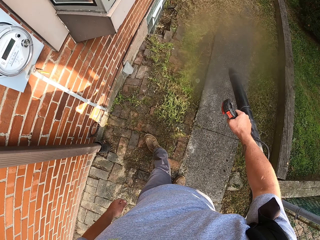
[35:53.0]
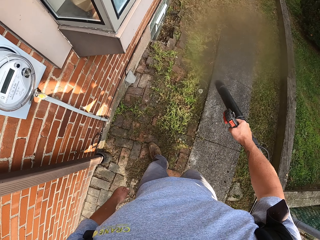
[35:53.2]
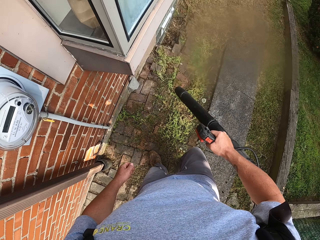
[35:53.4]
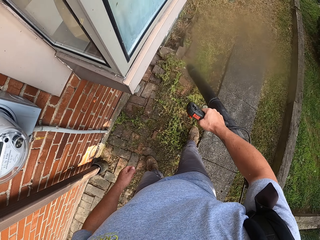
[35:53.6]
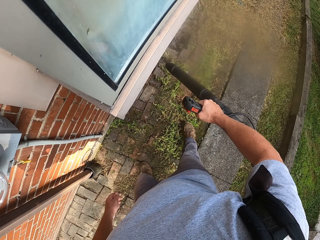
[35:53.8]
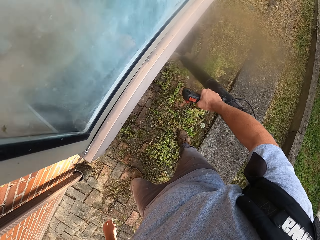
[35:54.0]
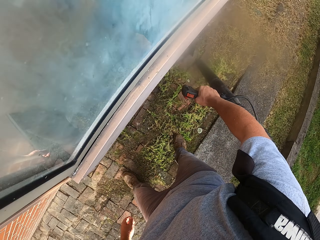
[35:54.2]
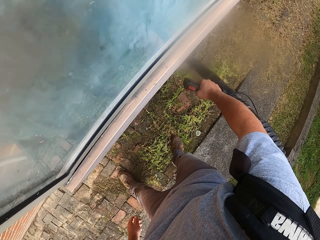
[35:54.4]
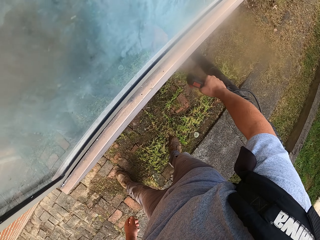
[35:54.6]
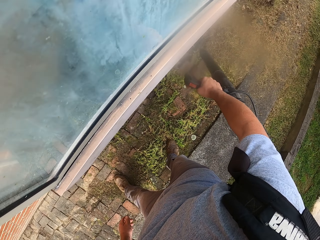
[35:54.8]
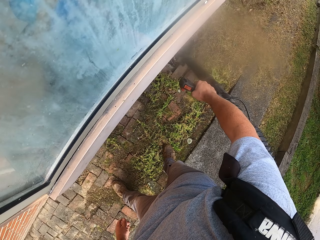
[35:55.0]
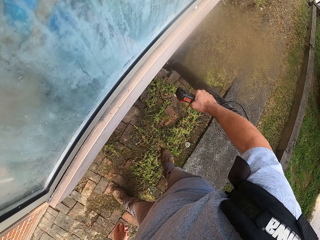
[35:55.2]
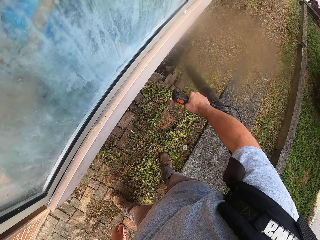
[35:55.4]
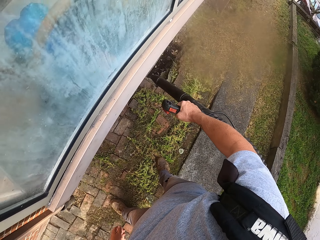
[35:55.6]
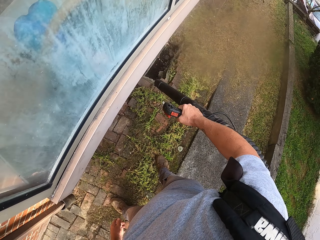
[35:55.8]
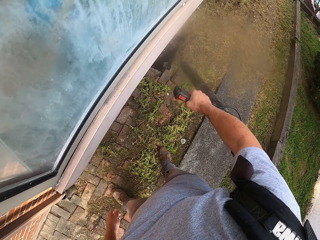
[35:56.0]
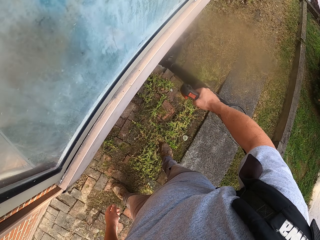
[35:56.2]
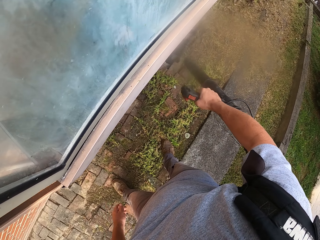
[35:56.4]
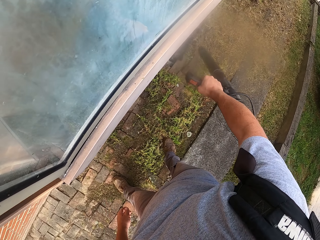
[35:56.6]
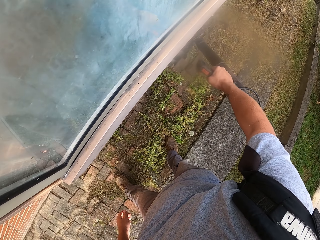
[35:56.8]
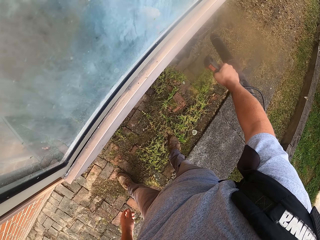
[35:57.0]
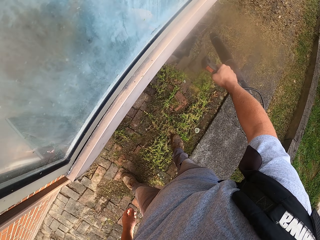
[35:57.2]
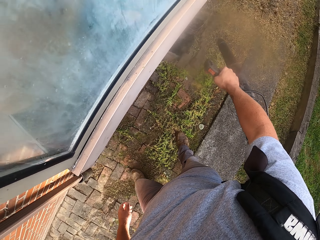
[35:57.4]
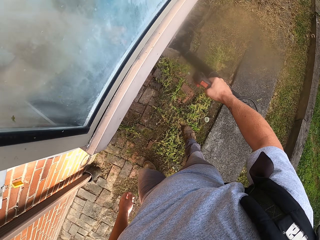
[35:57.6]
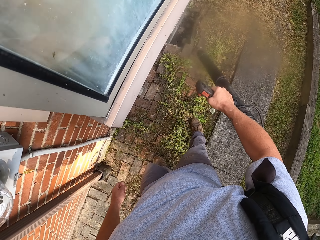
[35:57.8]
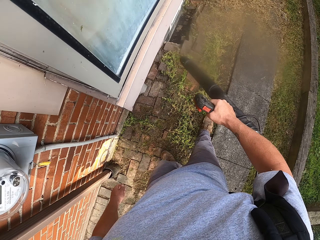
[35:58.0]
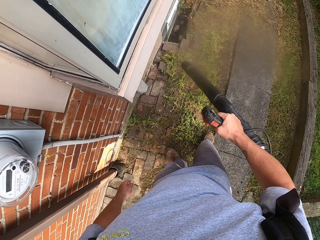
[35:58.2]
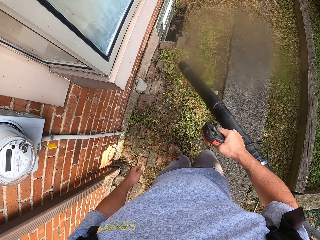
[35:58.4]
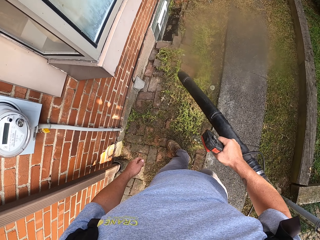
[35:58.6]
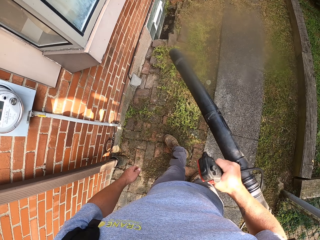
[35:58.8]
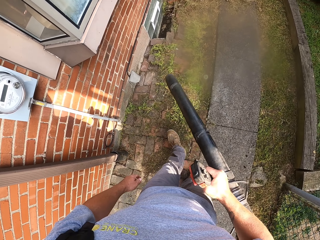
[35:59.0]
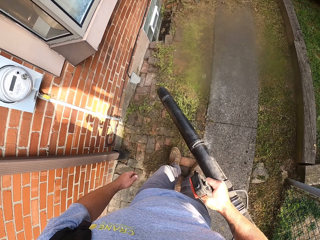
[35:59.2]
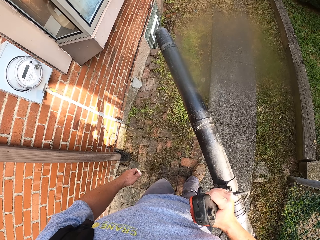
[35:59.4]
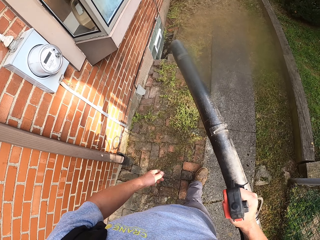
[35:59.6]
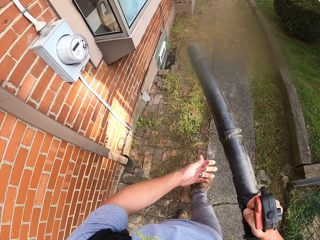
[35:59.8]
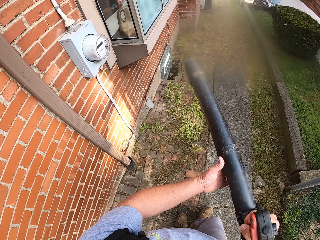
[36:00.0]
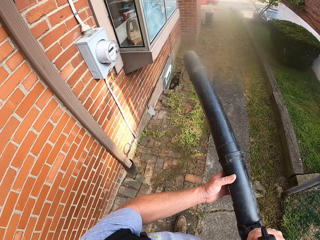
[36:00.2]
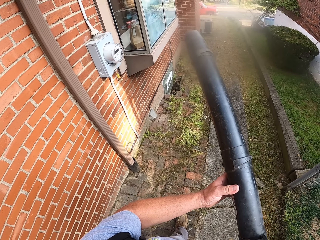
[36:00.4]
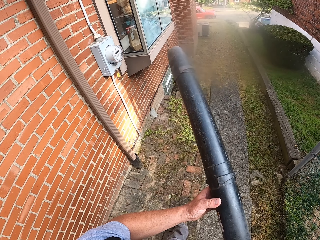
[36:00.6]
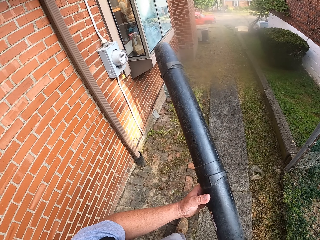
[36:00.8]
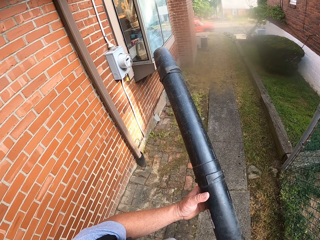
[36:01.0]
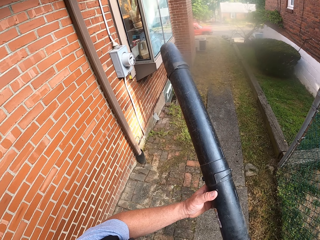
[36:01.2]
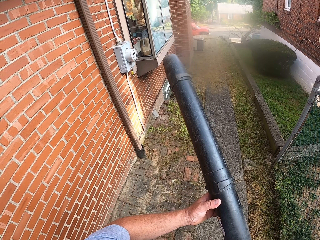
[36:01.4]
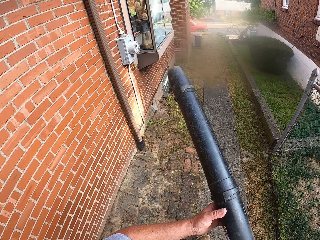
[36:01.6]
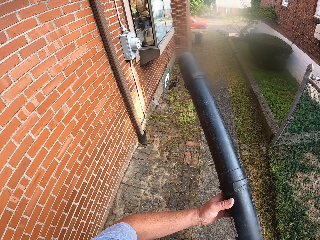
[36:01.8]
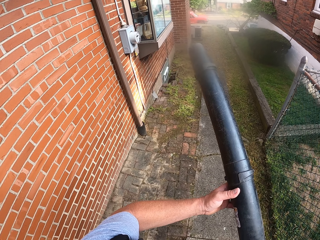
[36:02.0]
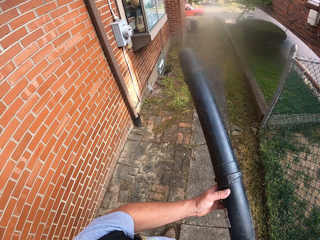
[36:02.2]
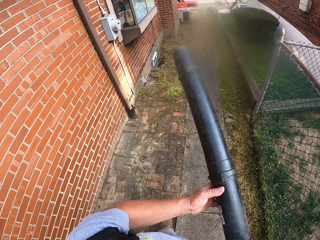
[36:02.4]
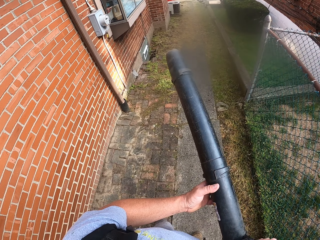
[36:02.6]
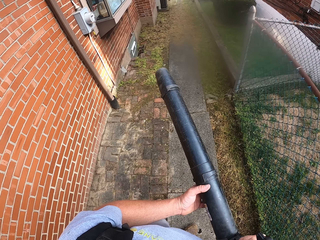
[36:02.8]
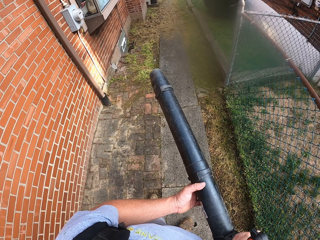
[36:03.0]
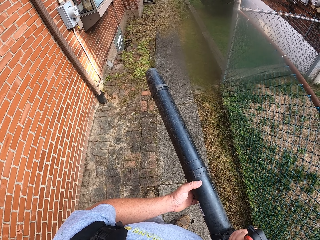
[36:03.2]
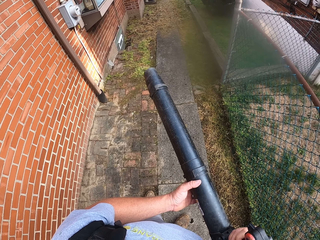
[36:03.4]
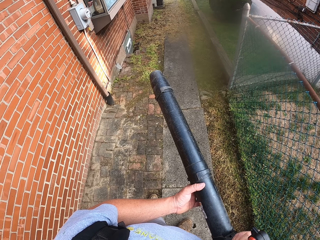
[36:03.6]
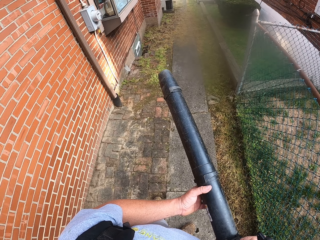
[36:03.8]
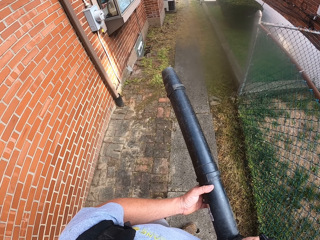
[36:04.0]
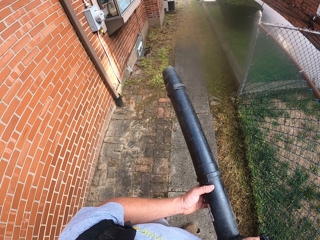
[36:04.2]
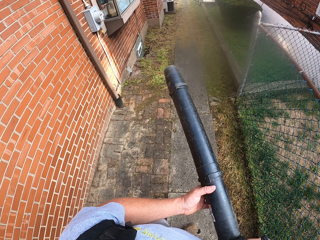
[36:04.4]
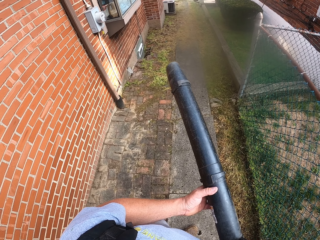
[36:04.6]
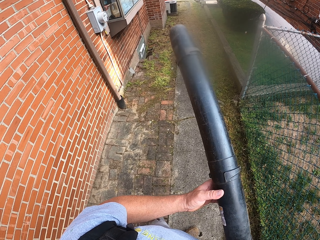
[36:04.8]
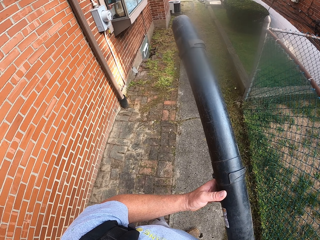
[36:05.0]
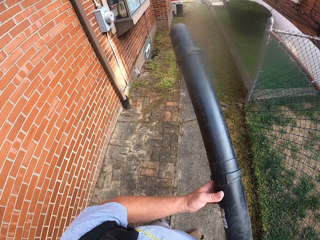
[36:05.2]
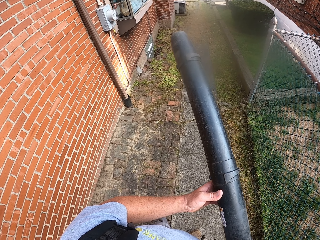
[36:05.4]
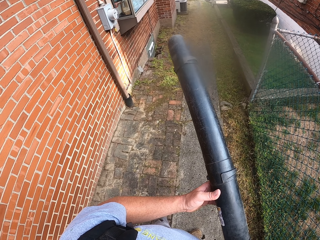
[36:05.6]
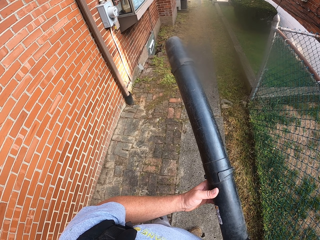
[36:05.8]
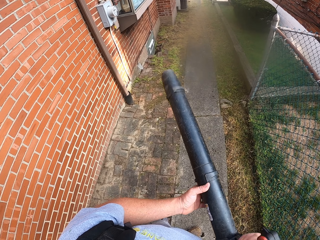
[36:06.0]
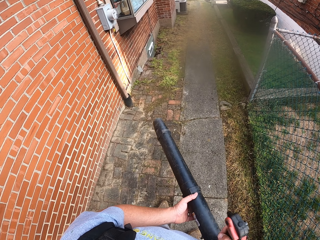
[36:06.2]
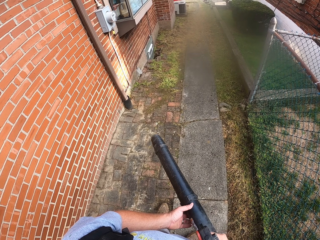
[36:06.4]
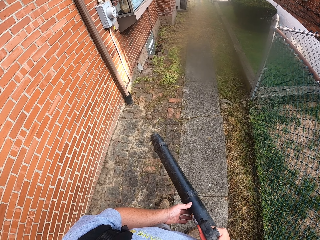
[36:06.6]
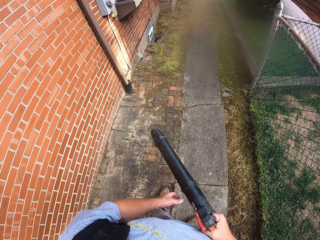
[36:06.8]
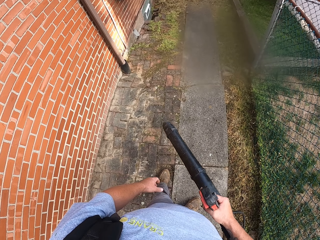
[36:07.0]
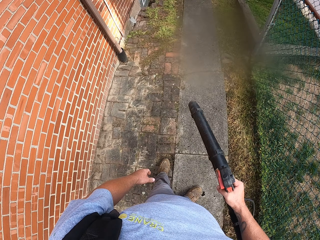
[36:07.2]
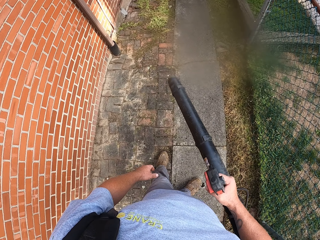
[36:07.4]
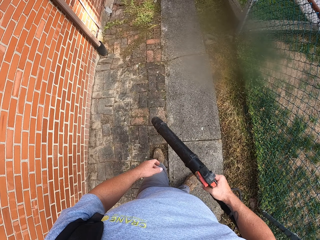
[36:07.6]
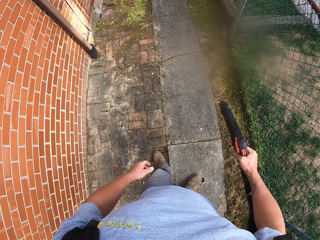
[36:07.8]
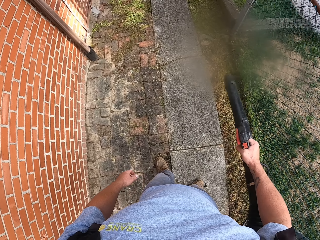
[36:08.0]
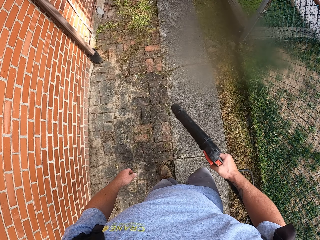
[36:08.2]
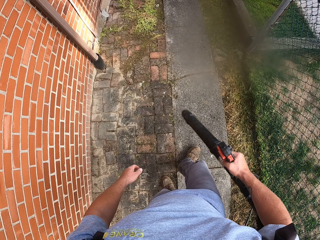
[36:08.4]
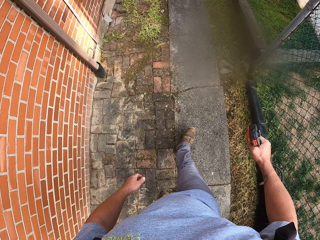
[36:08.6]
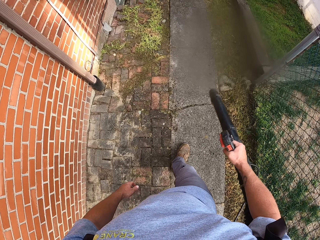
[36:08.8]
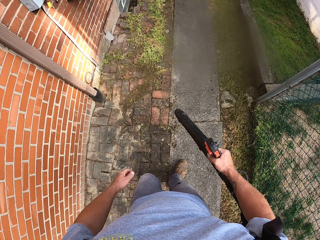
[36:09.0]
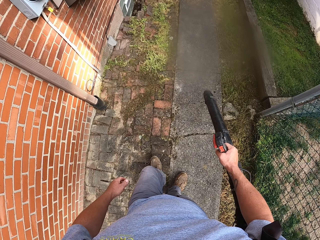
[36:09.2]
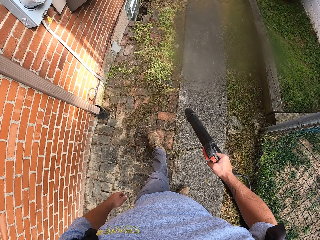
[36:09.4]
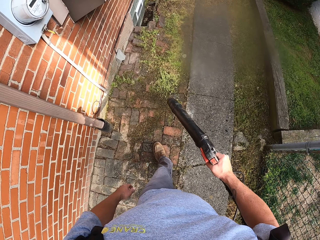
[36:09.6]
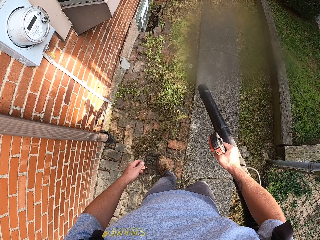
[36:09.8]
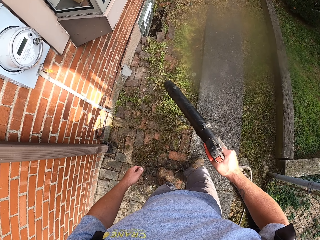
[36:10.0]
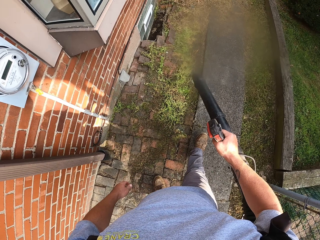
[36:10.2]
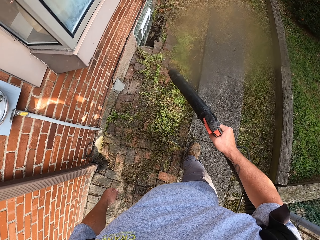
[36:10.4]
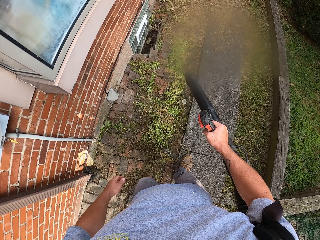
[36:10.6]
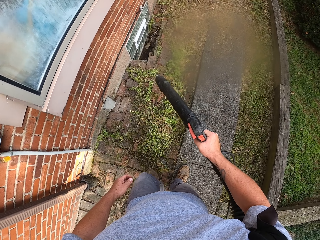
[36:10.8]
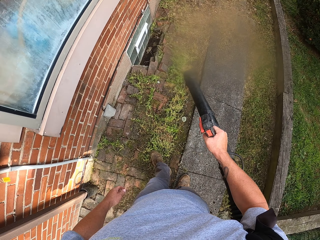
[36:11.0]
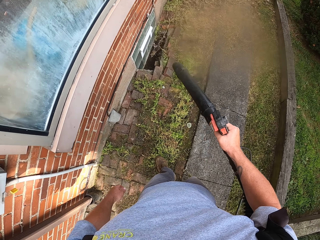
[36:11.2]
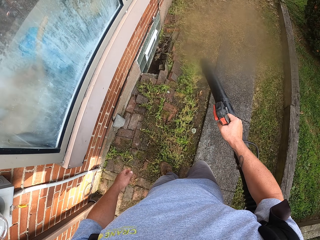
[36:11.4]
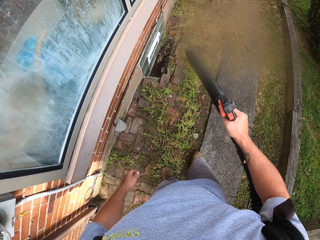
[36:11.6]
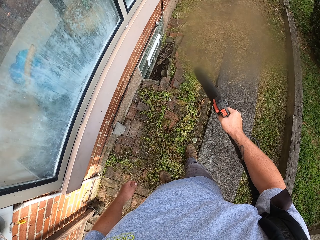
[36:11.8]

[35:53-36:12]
The camera wearer blows the wall. They blow dirt on the veranda.

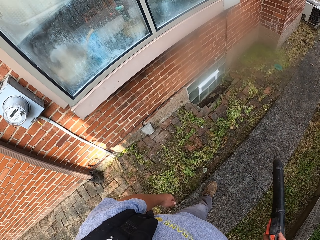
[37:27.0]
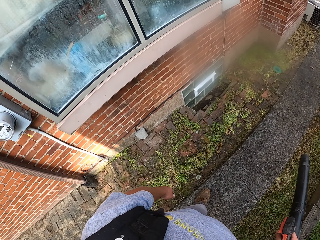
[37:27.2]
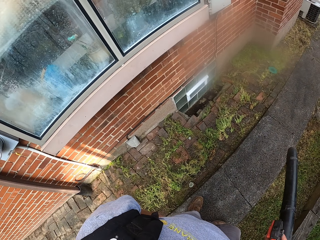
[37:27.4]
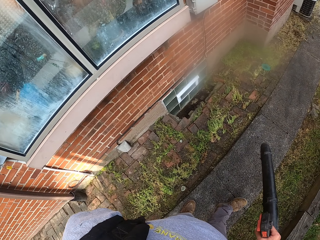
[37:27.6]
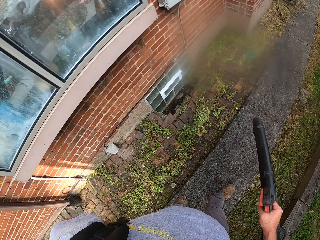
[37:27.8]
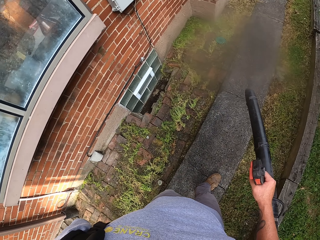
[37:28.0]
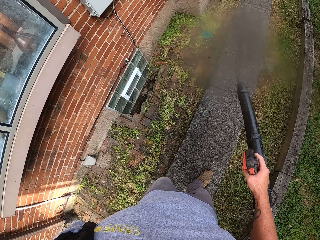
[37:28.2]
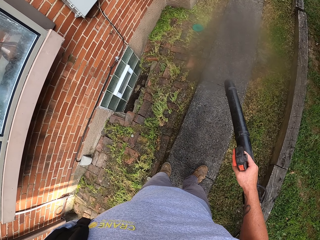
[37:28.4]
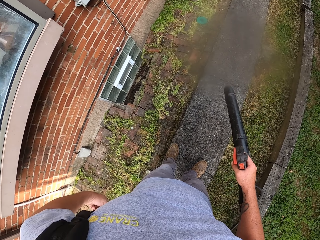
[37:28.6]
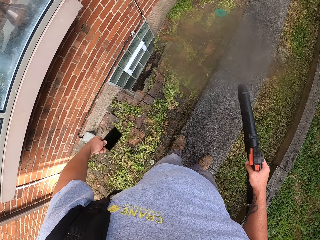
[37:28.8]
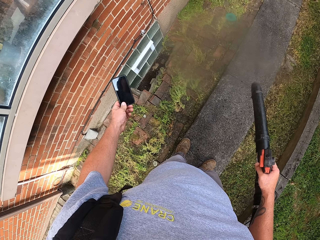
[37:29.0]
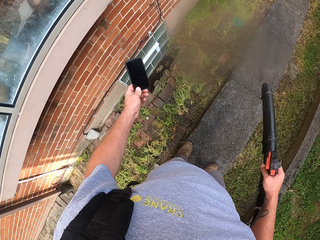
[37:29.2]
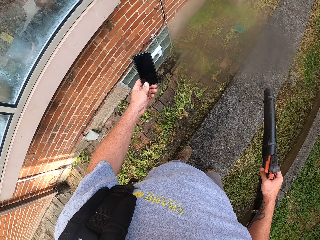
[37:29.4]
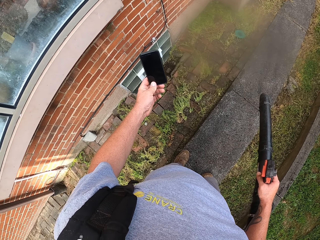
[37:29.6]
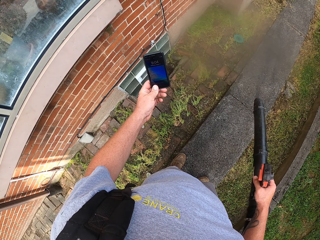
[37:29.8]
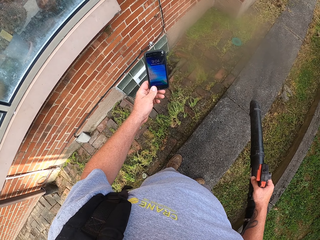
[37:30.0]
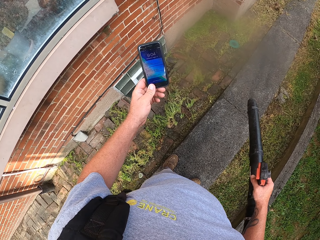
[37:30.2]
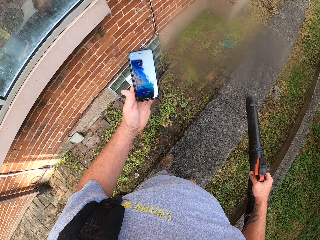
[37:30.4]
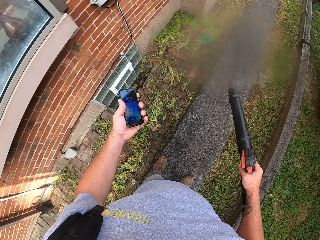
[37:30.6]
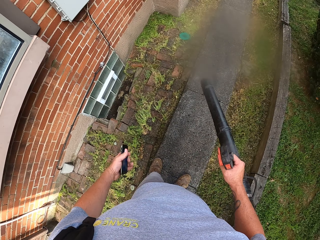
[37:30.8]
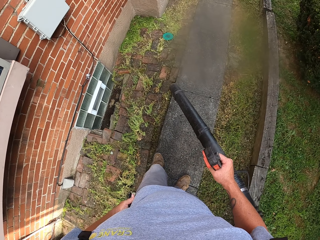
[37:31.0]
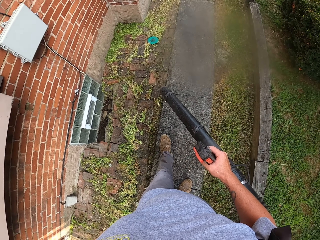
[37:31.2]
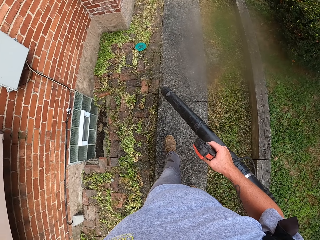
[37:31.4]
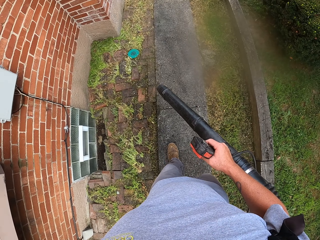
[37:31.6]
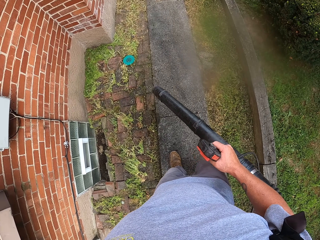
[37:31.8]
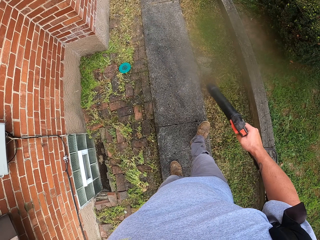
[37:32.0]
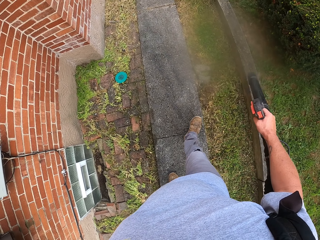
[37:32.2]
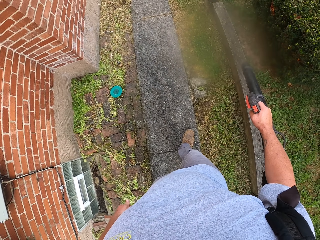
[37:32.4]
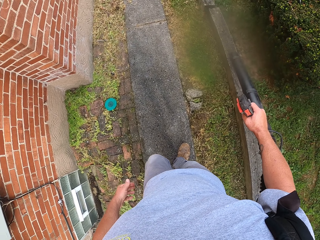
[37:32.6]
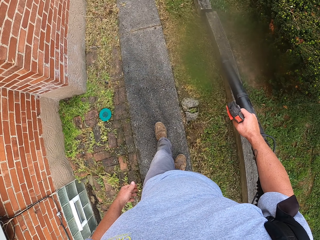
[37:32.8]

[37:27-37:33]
The camera wearer removes the phone from his pocket. He stares at the phone on his left hand.
